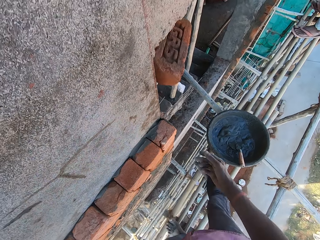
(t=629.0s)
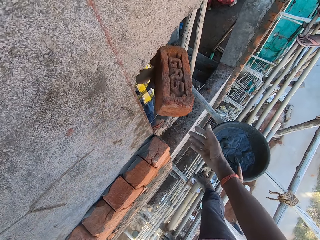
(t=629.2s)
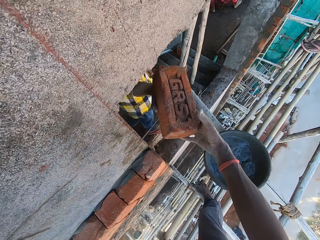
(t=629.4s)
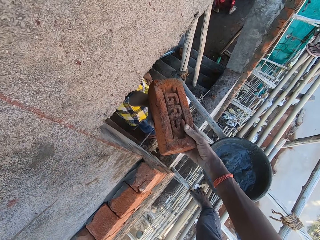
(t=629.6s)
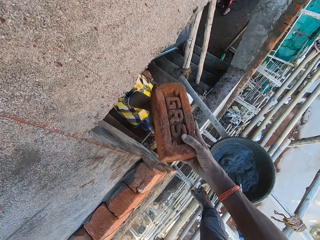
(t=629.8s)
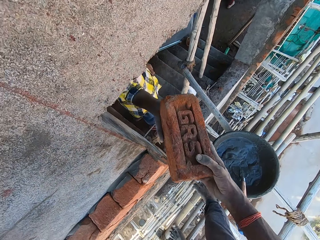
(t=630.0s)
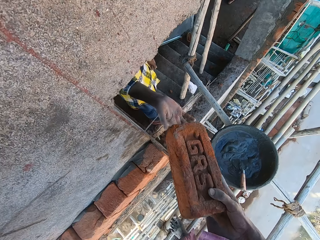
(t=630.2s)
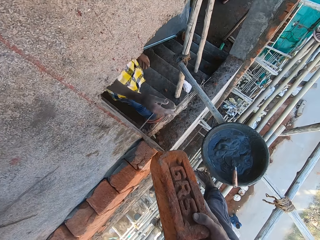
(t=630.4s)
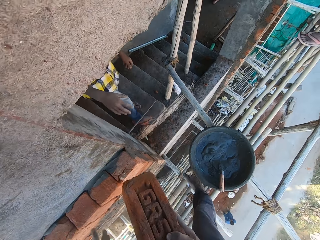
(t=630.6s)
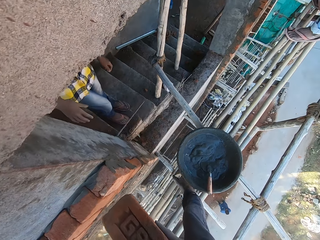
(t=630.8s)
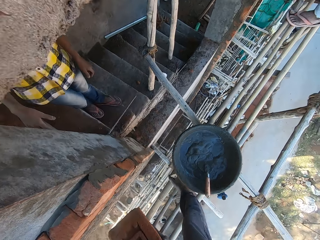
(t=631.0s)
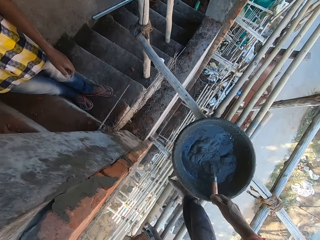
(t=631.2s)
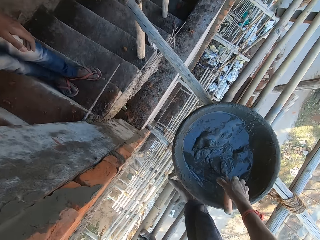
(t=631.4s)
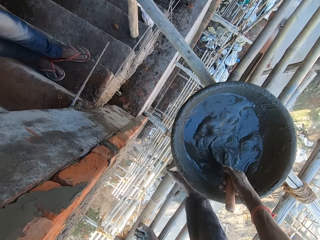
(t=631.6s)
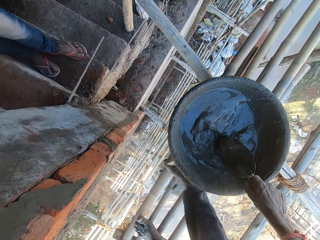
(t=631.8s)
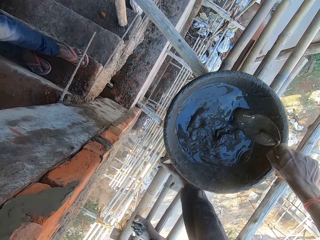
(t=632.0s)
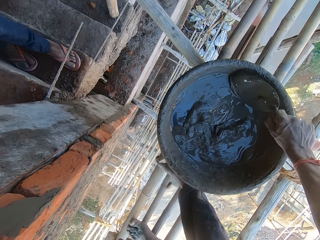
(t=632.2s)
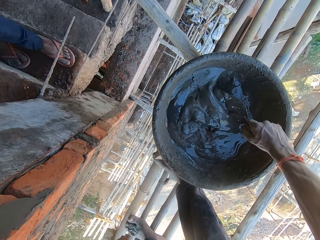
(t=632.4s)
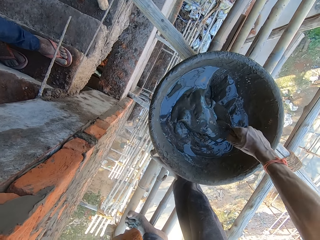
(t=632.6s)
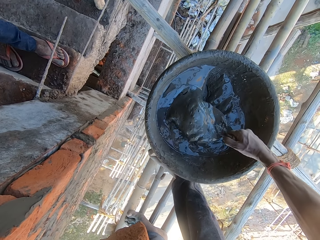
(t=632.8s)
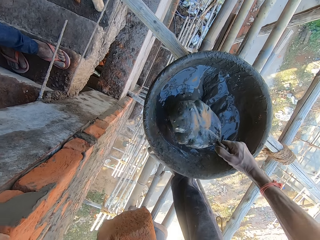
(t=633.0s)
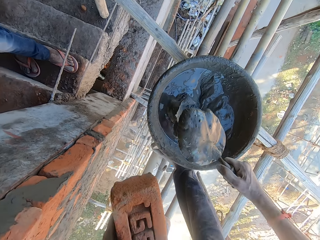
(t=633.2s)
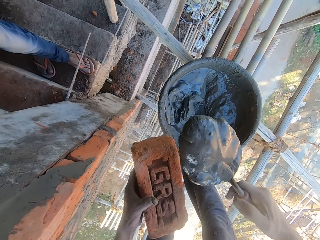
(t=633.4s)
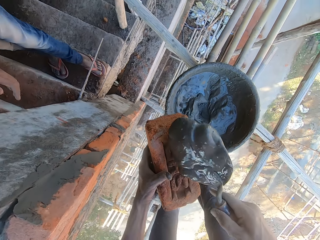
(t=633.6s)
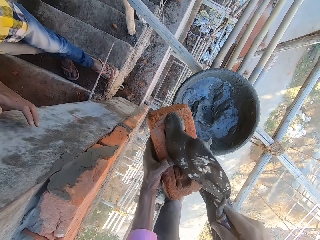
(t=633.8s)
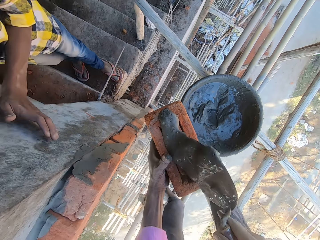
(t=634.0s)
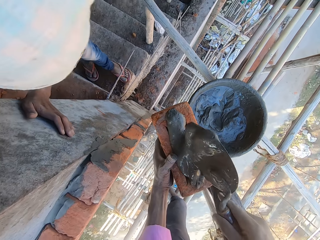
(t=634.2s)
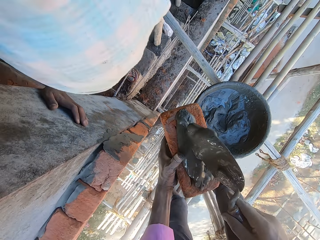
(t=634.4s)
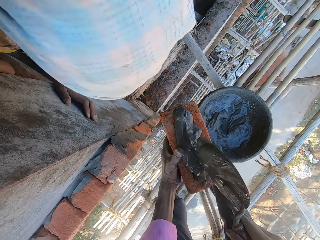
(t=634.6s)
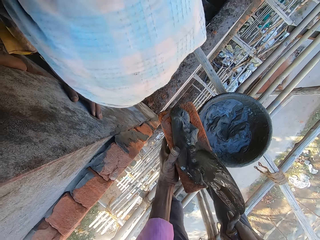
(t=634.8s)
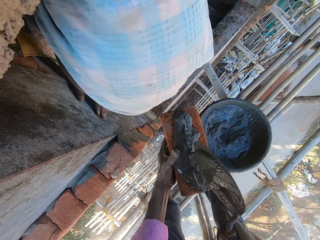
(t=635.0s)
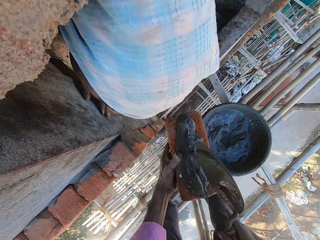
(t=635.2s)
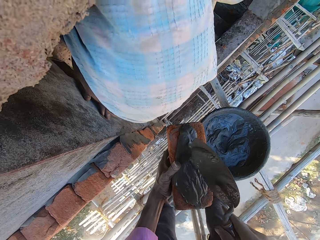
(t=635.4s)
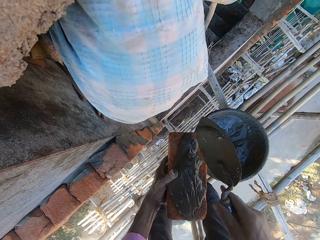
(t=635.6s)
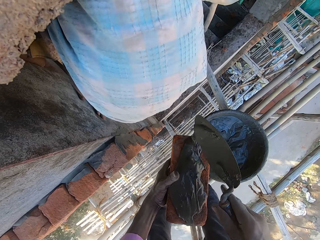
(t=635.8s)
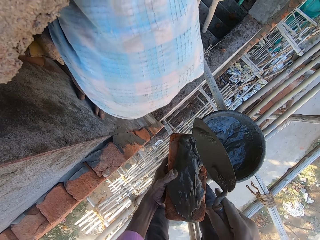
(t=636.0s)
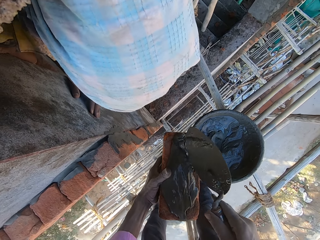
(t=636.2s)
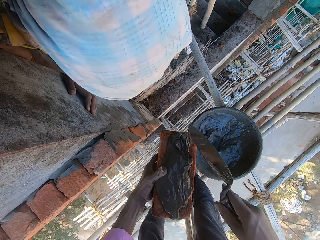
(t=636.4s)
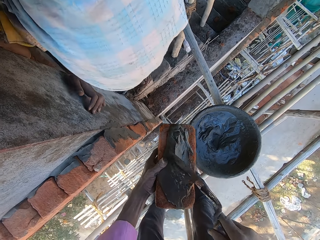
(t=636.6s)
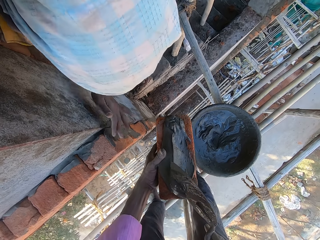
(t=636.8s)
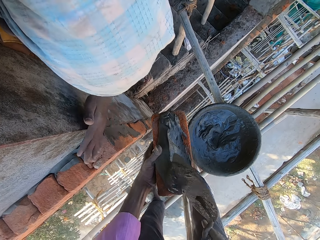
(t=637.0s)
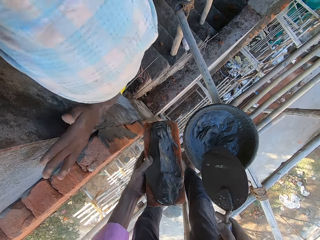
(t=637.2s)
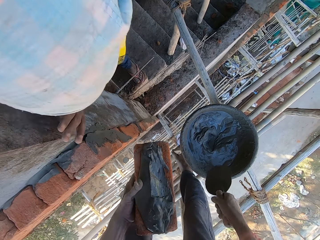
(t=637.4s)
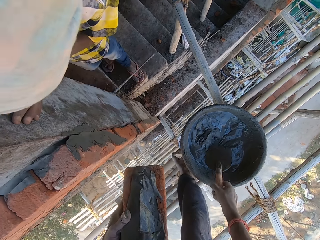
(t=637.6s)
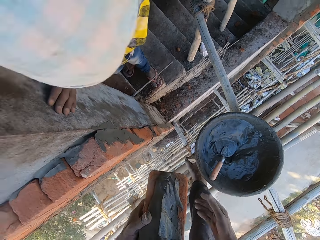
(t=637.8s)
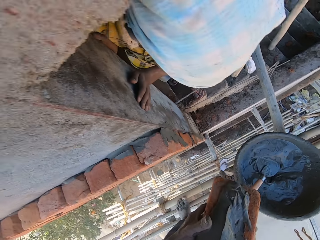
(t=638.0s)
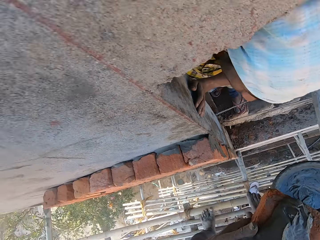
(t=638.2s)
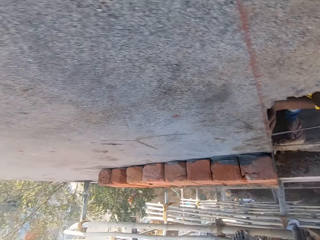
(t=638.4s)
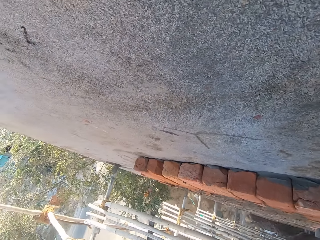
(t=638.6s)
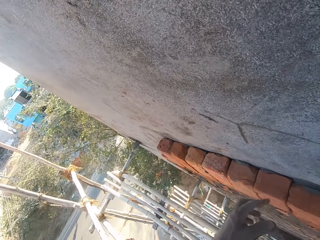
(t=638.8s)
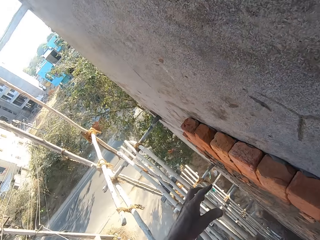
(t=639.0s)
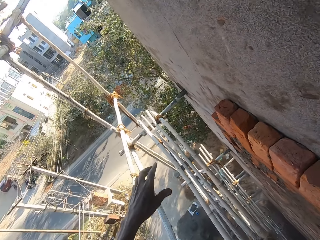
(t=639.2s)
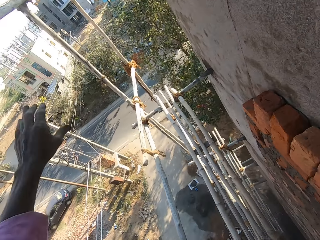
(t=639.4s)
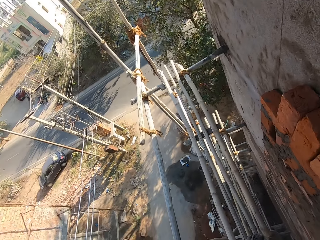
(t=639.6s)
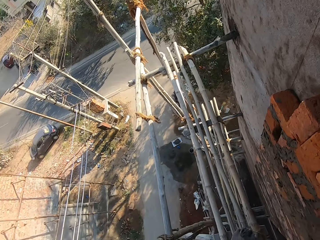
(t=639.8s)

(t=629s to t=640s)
The camera wearer looks at the concrete. The man passes a brick to the camera wearer with his right hand. The camera wearer holds the brick with his right hand. He passes the brick to his left hand from his right hand. He holds the hand trowel with his right hand. He picks up the trowel. He takes the mortar from the head pan with the hand trowel in his right hand. He holds the concrete with the trowel. He puts the mortar on the brick in his left hand with the hand trowel in his right hand. The man holds the wall. The man talks to the camera wearer. The camera wearer drops the hand trowel in the head pan with his right hand.

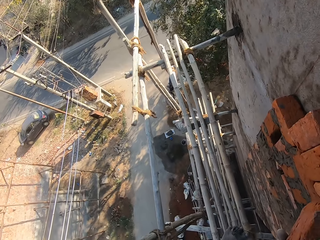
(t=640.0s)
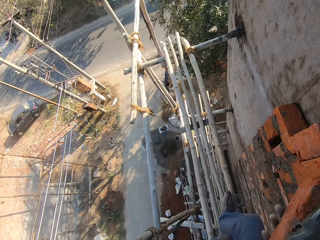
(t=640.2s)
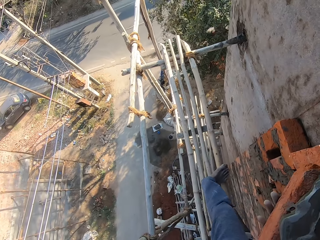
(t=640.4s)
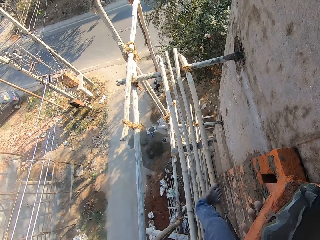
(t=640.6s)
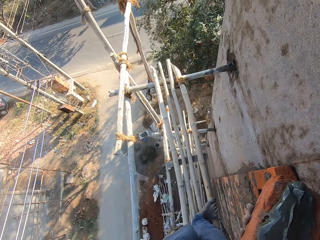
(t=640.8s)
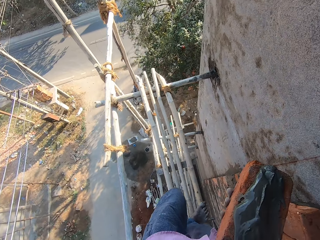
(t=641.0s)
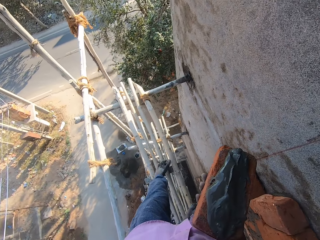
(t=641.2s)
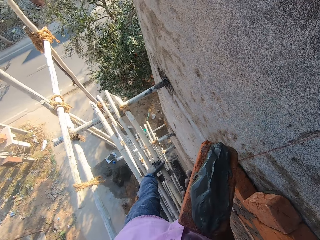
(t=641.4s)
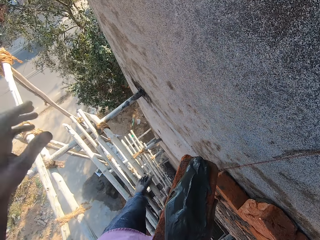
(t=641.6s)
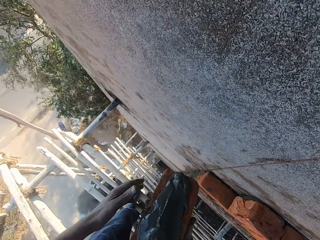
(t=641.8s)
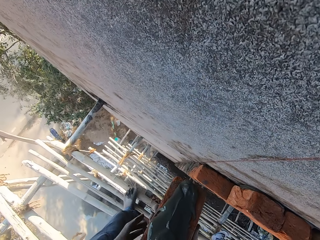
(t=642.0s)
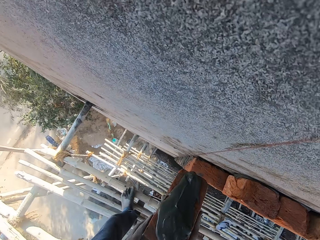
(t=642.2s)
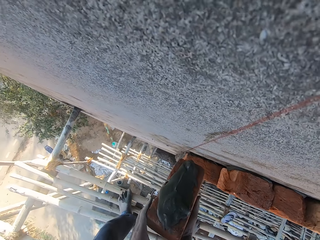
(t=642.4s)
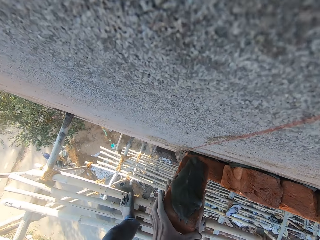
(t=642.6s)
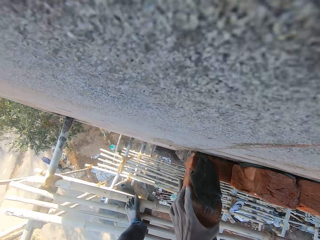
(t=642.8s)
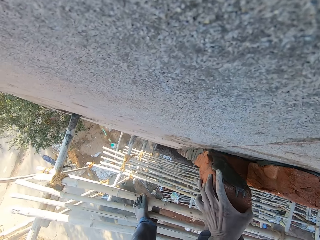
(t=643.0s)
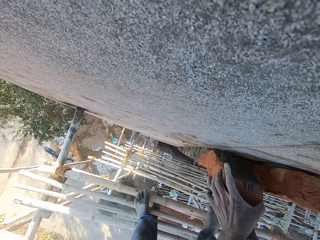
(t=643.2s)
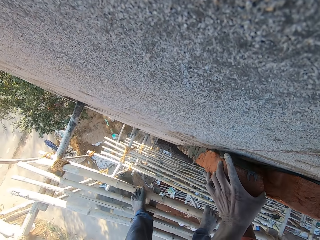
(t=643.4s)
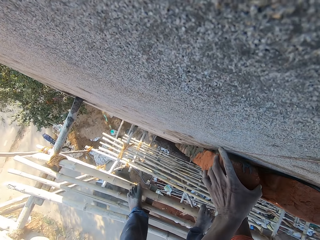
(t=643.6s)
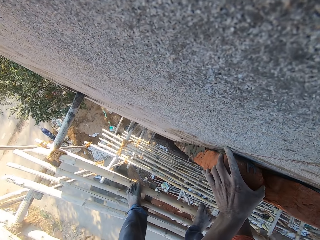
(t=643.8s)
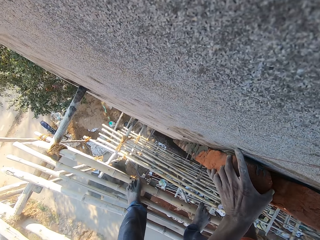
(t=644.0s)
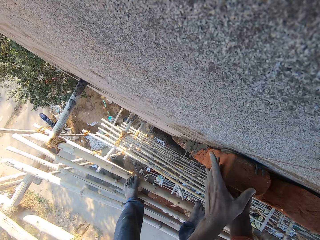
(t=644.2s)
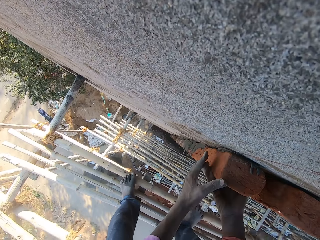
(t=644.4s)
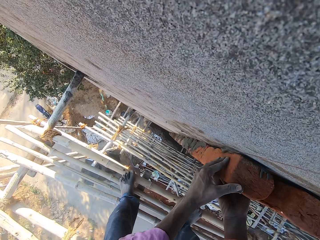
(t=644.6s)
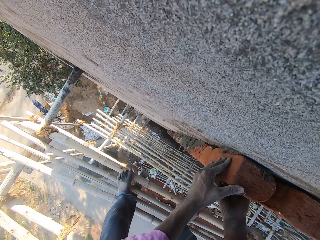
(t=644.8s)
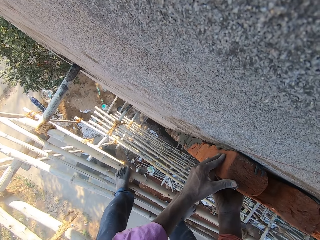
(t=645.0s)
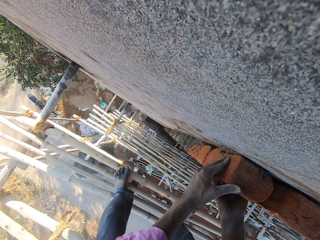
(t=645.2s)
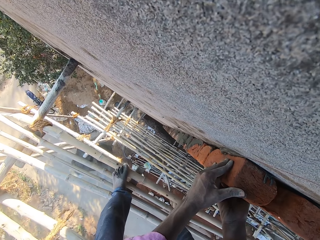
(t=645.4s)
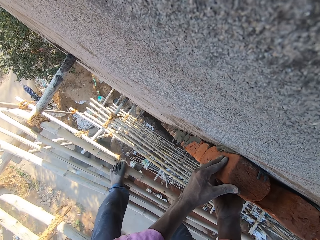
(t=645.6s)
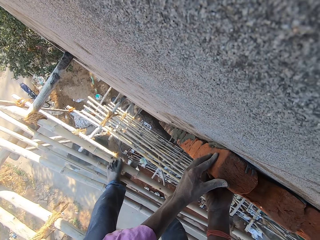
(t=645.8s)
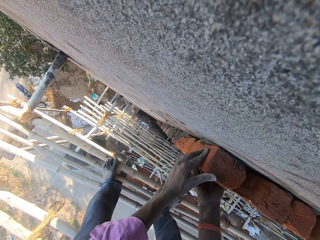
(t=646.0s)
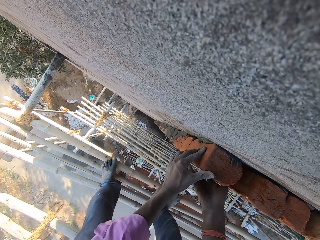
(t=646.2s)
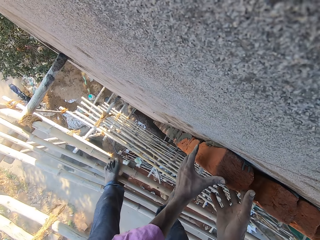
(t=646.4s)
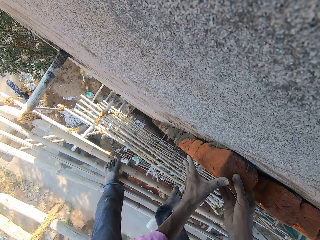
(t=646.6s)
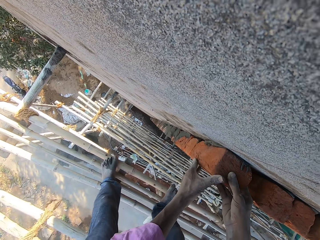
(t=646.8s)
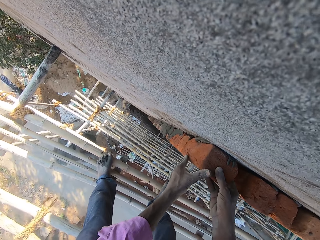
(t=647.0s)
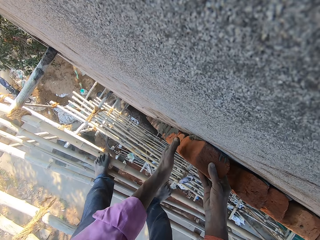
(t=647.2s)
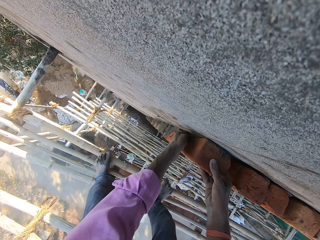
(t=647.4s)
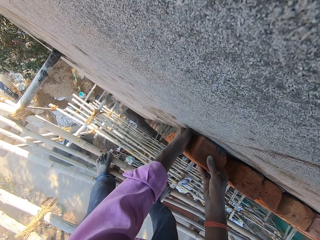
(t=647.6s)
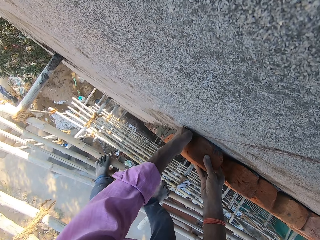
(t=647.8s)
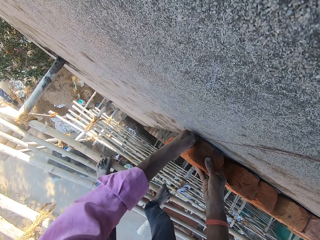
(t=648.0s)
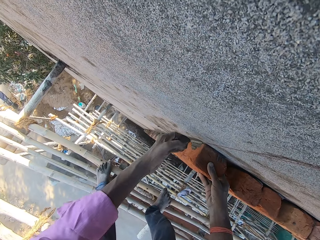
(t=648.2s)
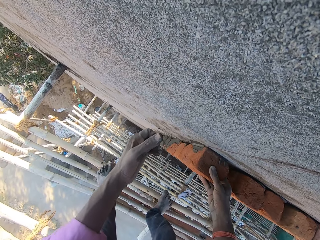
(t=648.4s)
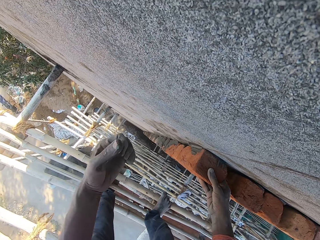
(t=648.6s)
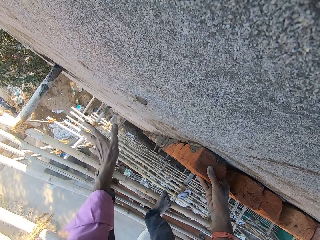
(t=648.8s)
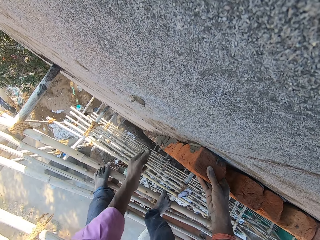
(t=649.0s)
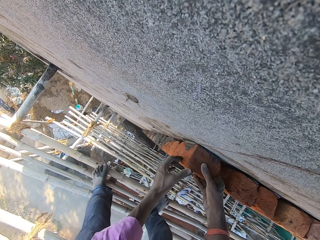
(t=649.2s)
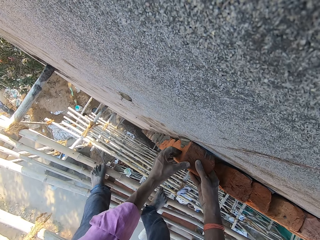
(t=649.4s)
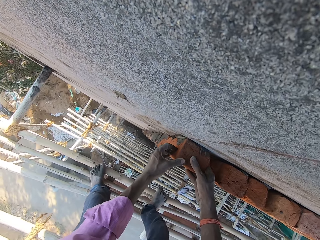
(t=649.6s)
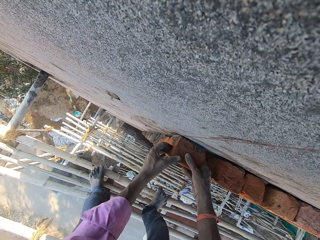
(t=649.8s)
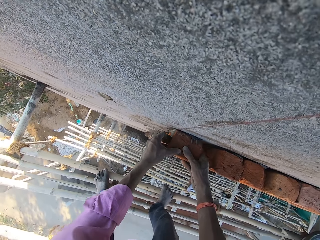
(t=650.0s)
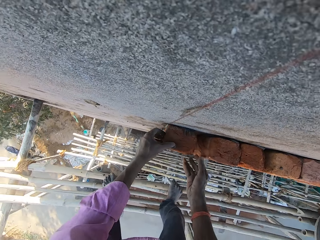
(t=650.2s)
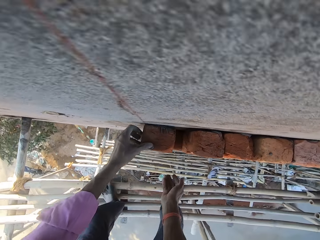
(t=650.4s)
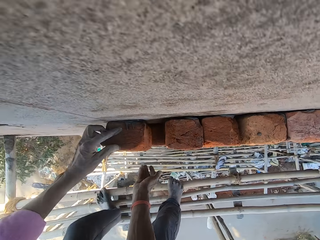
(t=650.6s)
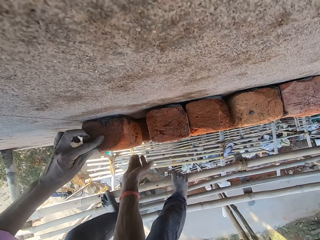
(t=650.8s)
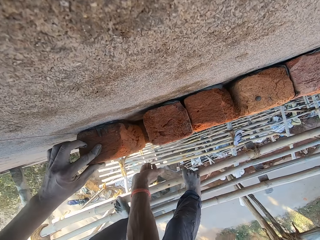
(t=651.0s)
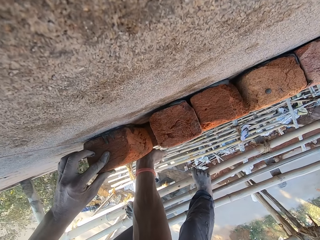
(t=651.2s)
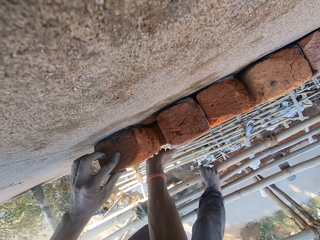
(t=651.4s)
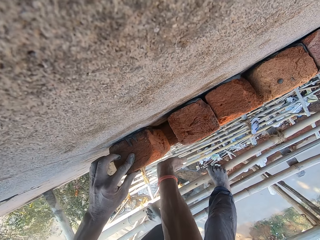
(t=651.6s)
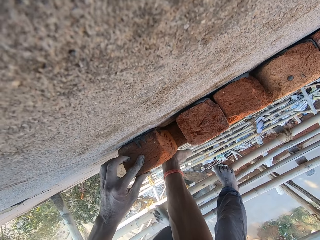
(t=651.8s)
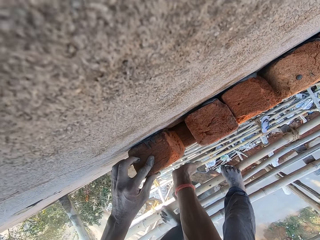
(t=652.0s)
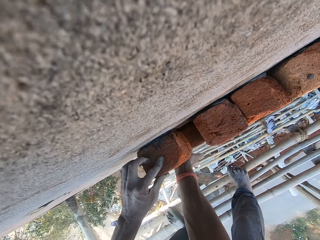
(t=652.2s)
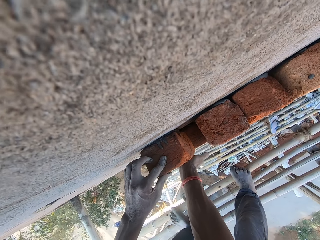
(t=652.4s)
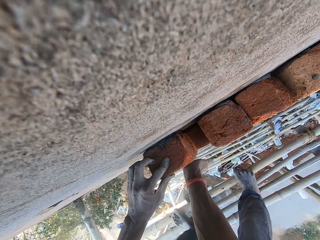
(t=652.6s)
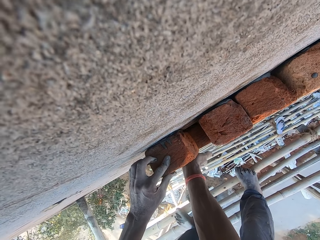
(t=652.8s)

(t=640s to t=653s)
The camera wearer holds the brick with his right hand. He holds the brick with both hands. He fixes the brick on the wall with both hands. He constructs the wall with the bricks.
